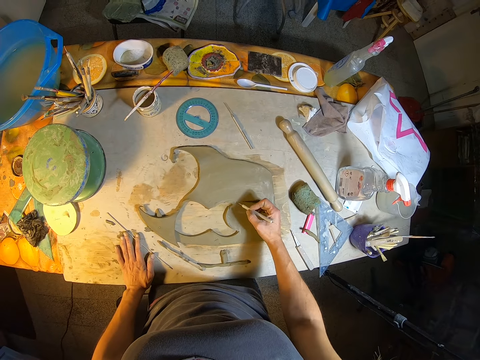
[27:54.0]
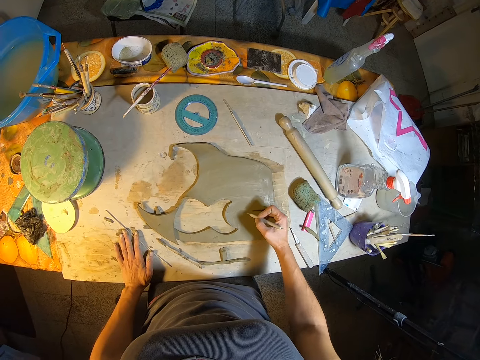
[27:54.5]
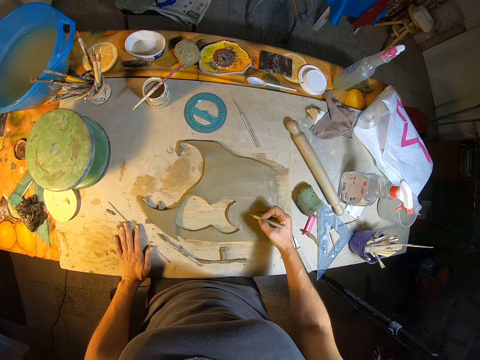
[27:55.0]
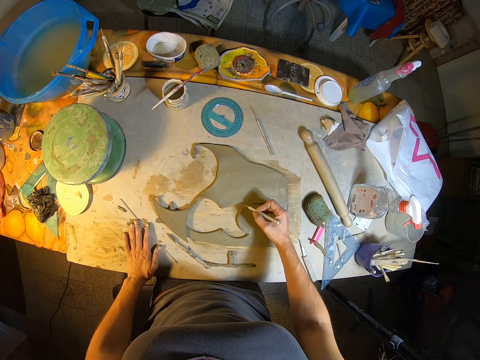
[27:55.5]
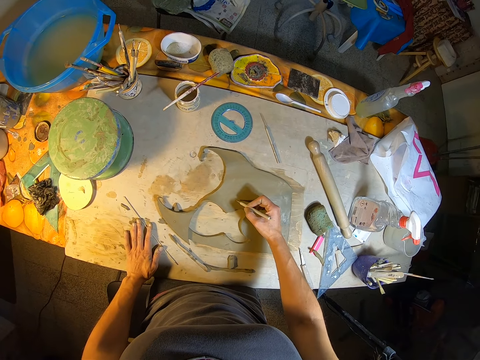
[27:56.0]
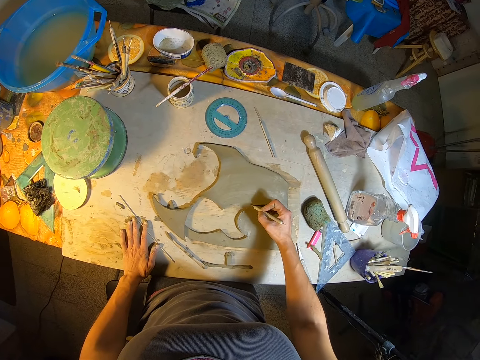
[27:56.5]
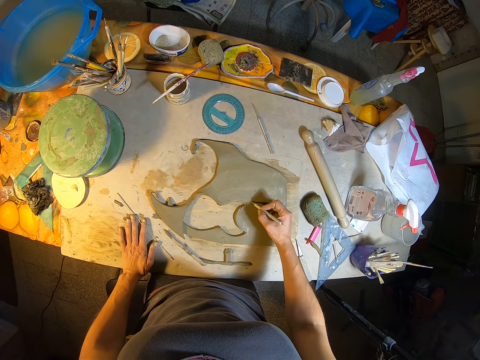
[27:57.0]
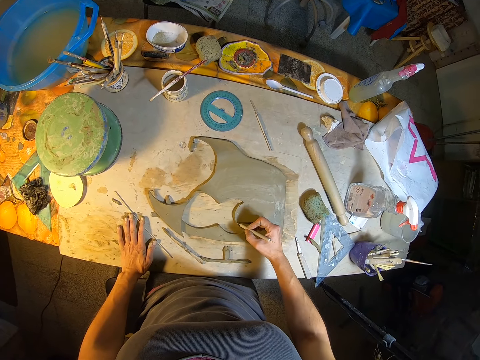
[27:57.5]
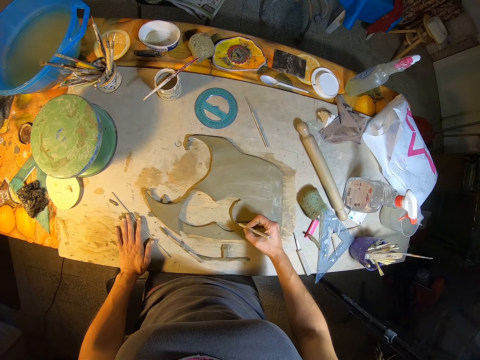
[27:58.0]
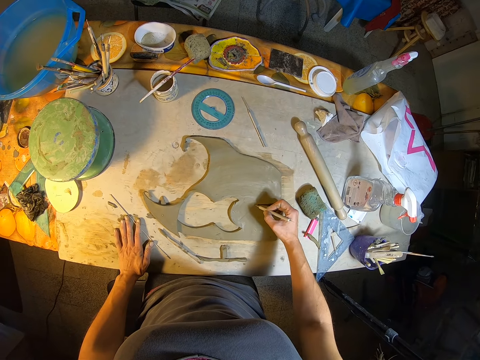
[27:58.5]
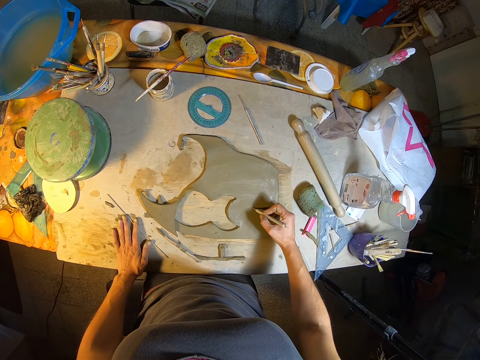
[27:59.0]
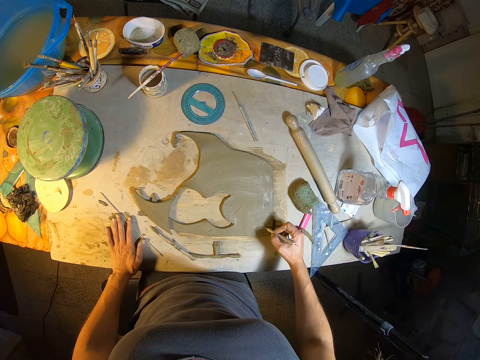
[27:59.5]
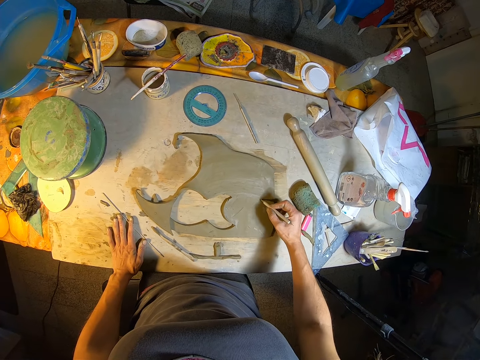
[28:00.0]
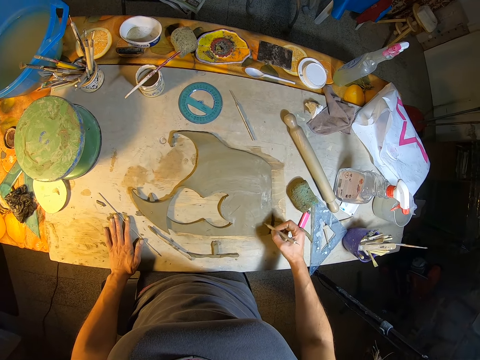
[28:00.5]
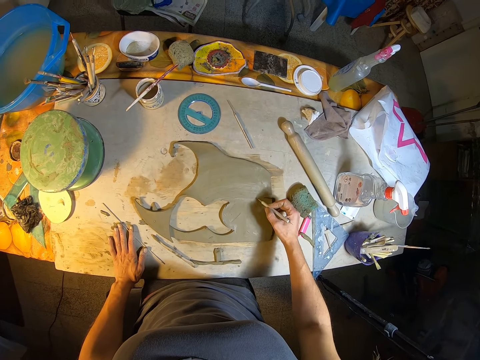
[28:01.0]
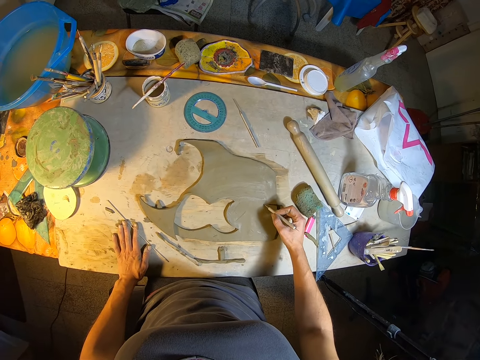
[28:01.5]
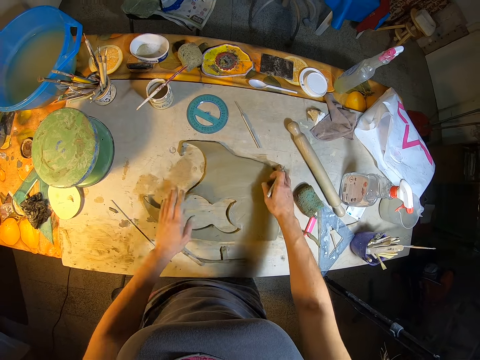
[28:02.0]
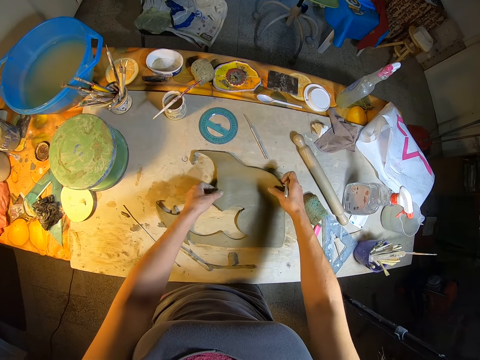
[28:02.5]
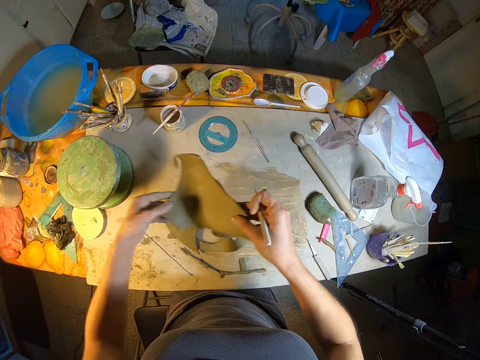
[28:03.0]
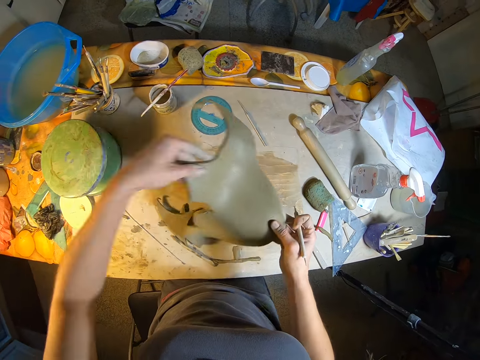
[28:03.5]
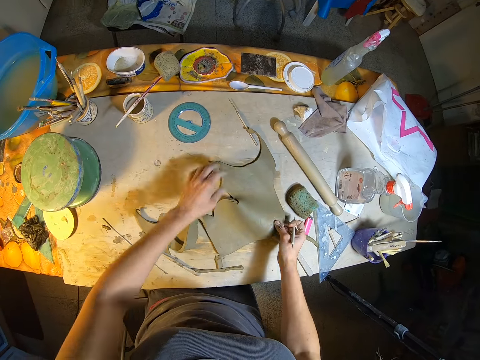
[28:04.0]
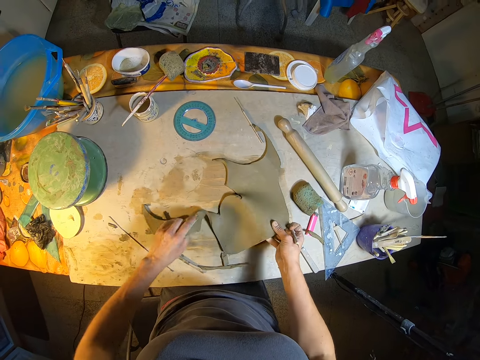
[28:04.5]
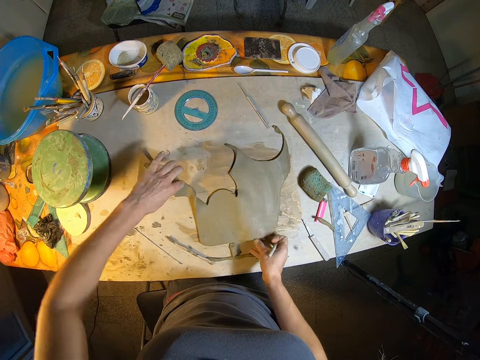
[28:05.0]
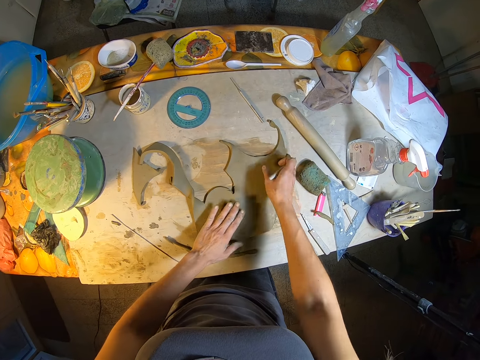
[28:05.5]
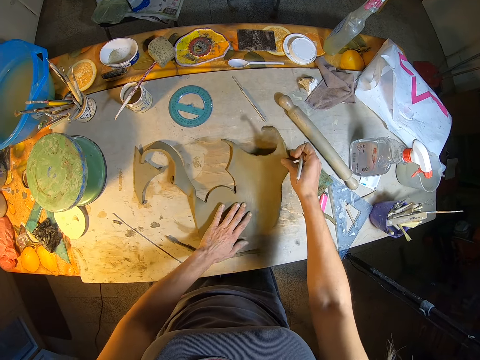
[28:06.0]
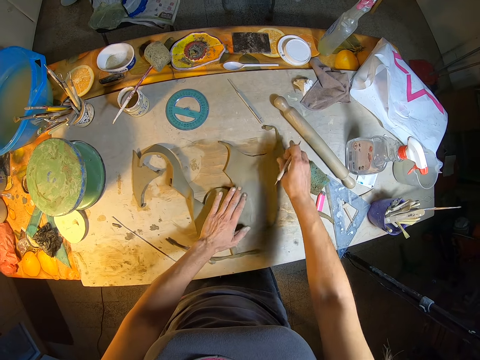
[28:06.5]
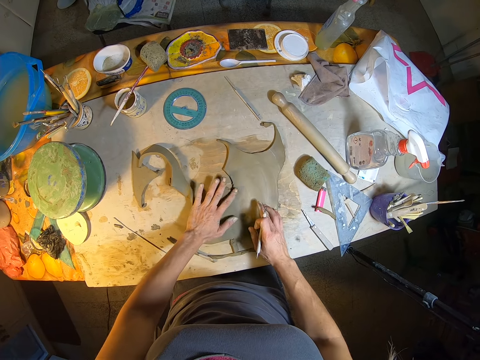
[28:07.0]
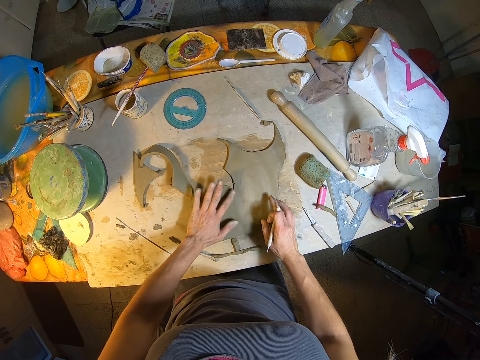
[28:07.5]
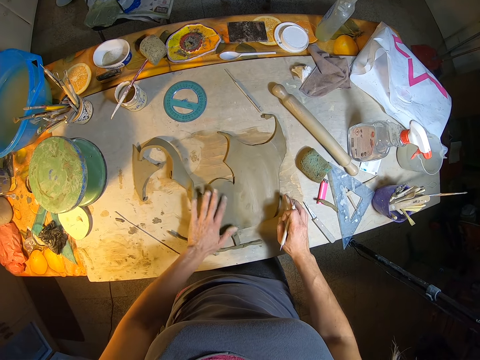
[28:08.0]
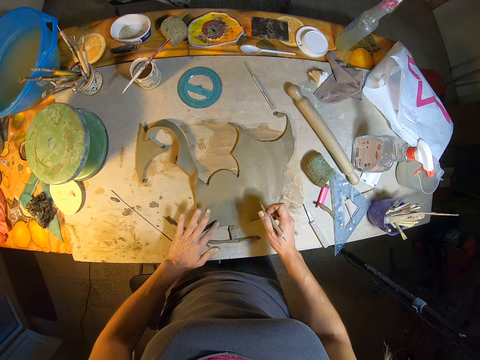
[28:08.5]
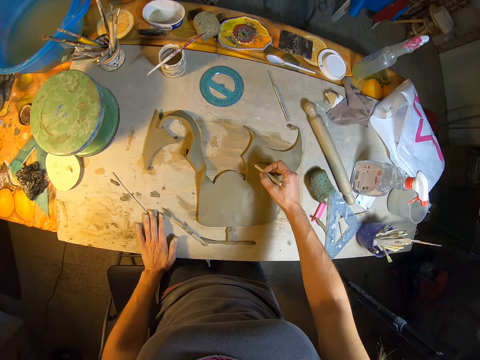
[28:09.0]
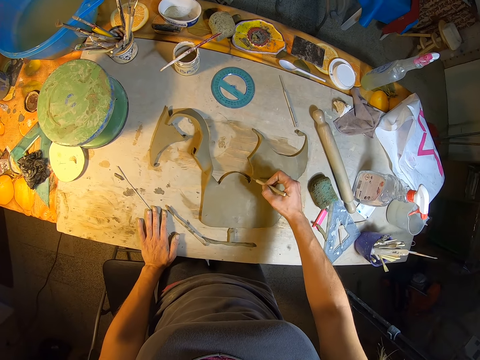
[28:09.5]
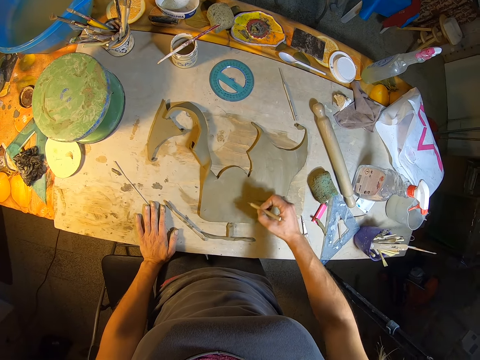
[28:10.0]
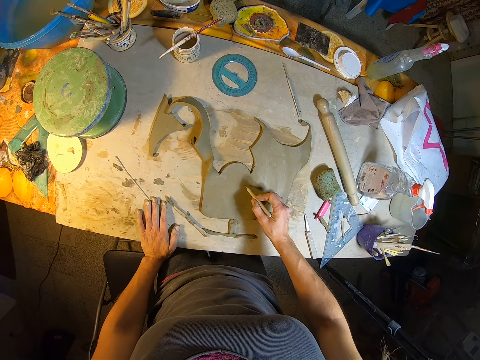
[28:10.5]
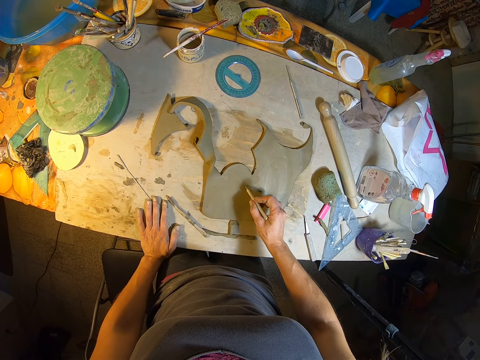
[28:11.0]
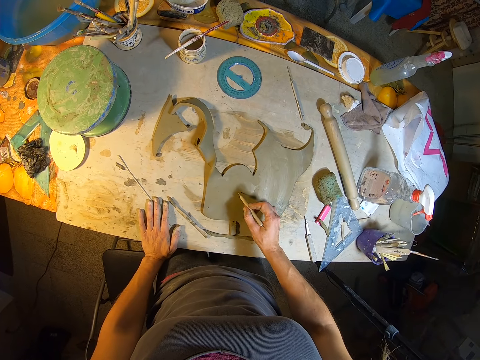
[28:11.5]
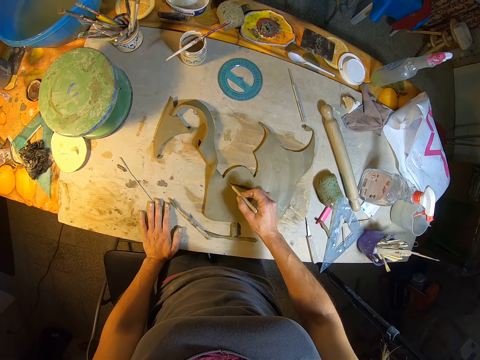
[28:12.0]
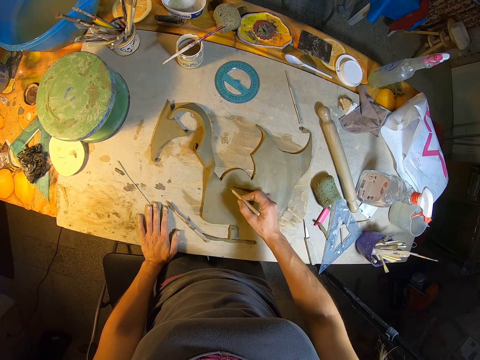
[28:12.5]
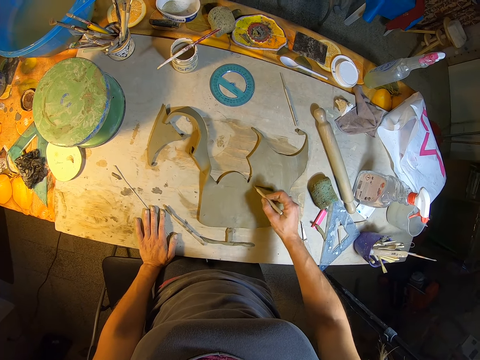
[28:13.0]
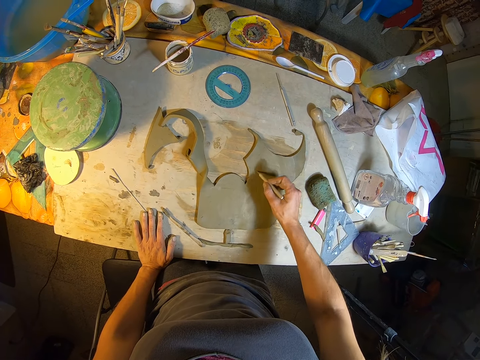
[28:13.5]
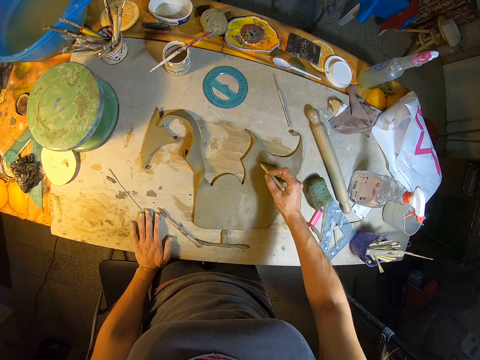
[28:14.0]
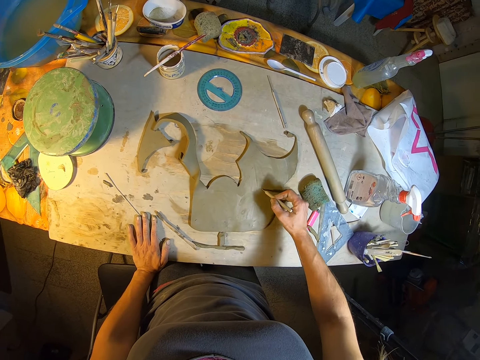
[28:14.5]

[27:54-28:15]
The camera wearer lifts the craft piece or mold clay from the table with both hands. She drops the craft piece on the table with both hands. She adjusts the mold clay on the table. She places her left hand on the metal rod on the table. She draws lines on the craft piece on the table with the double-ended wooden tool in her right hand.

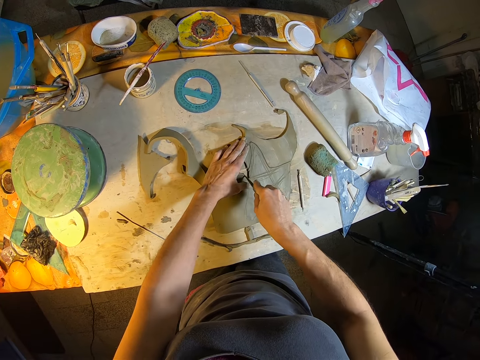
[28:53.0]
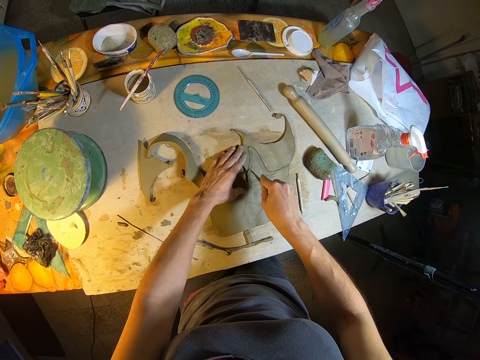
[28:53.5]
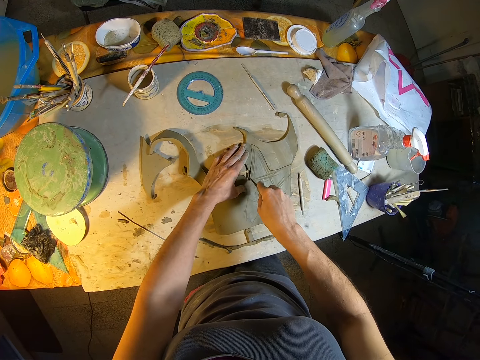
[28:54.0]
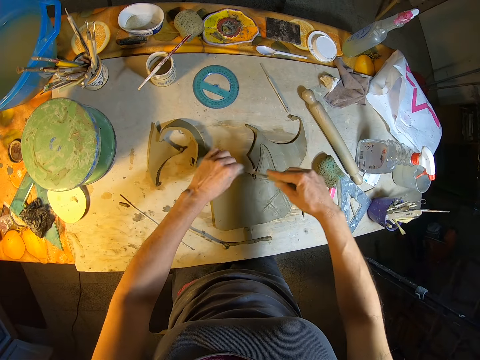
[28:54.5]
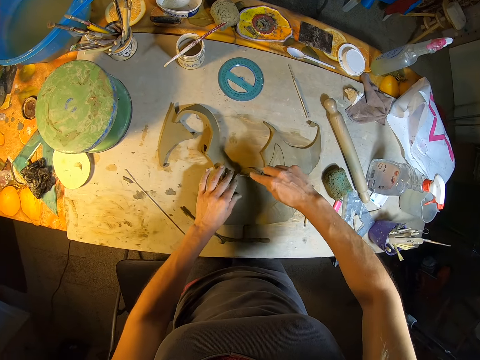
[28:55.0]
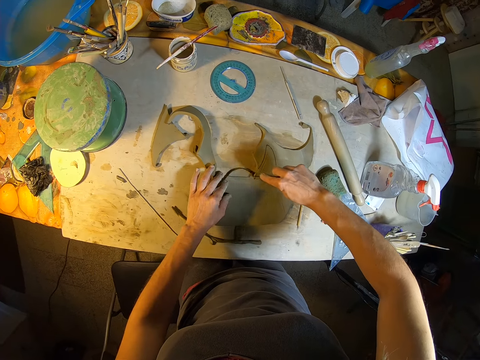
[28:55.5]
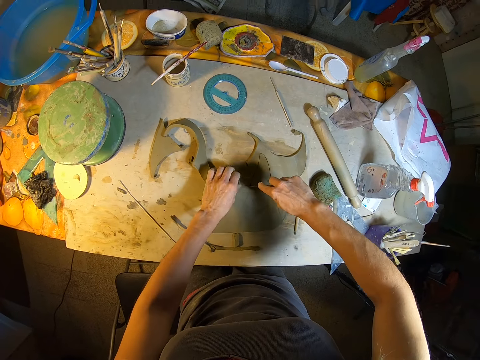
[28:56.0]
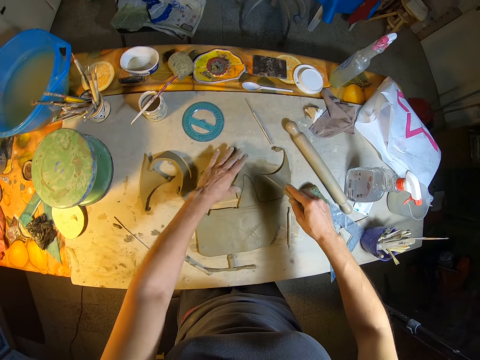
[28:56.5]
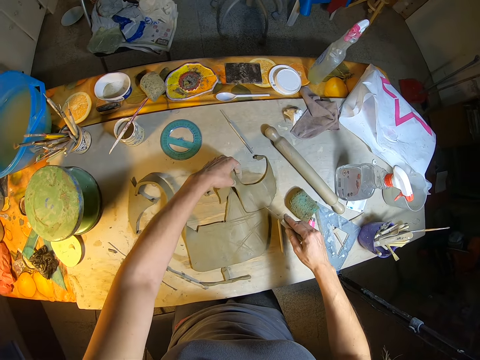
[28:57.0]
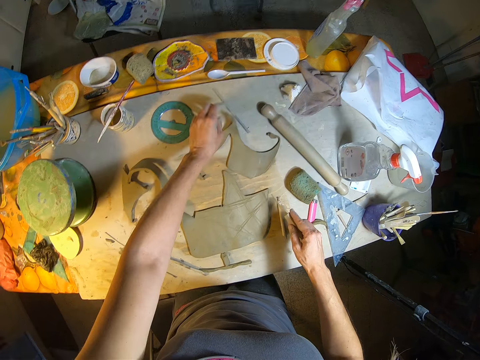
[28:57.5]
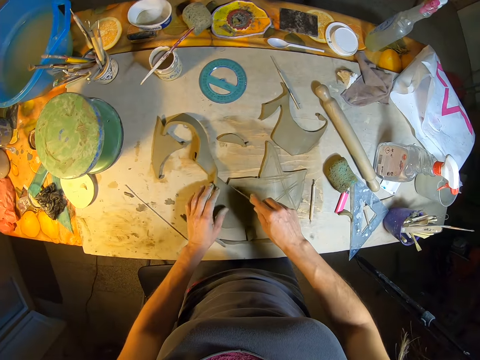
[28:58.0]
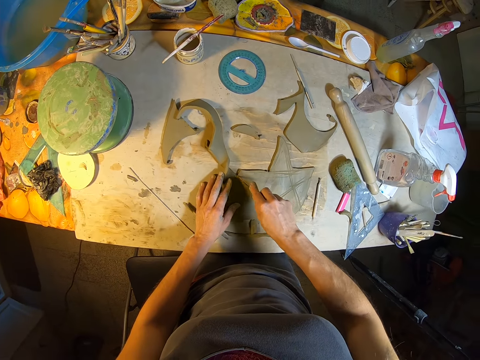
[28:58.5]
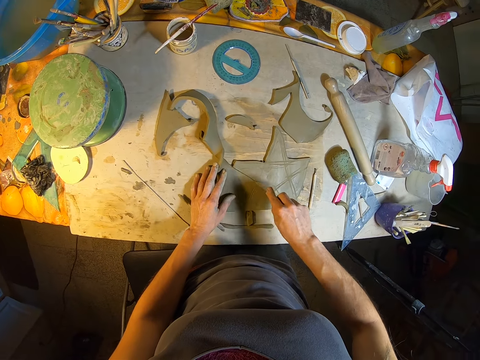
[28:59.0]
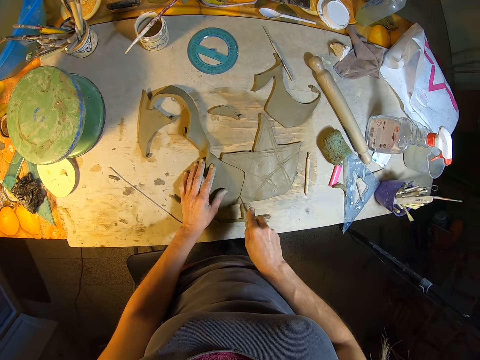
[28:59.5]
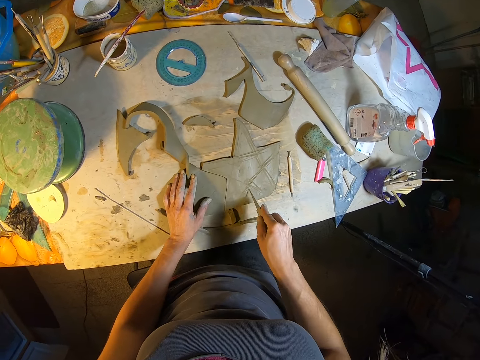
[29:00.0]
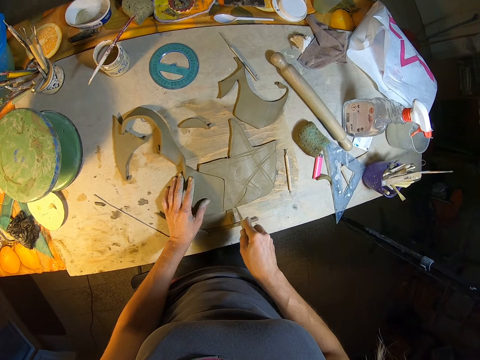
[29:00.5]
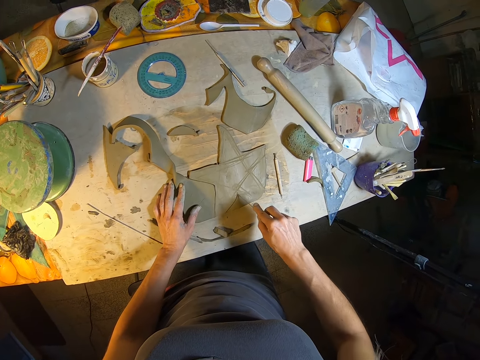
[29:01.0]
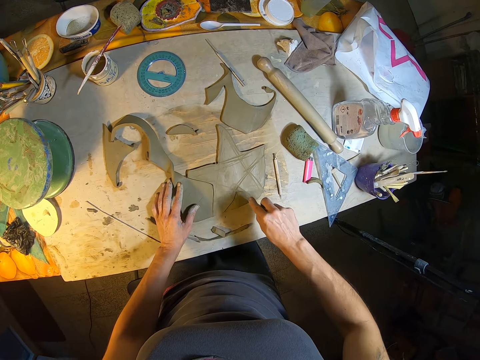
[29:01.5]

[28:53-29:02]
The camera wearer cleans the knife with her left hand. She carves the craft piece on the table with the knife in her right hand. She removes the cut out part of the craft piece on the table with her left hand. She carves the craft piece on the table with the knife in her right hand and places her left hand on the craft piece on the table.
